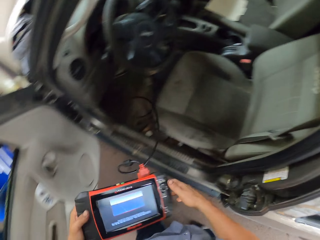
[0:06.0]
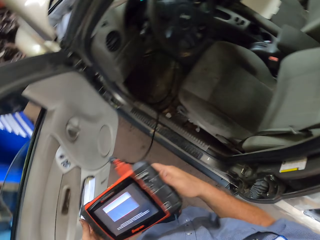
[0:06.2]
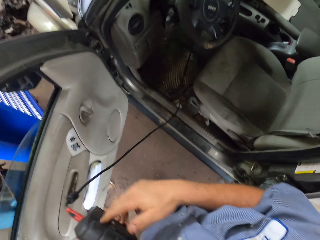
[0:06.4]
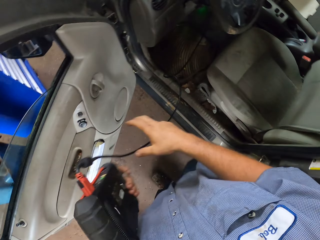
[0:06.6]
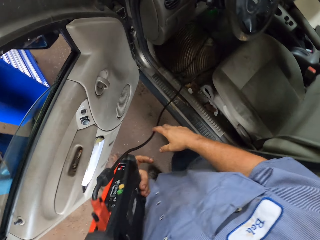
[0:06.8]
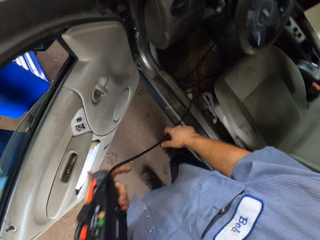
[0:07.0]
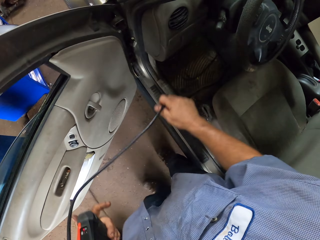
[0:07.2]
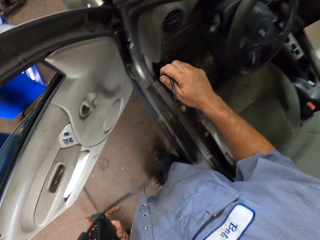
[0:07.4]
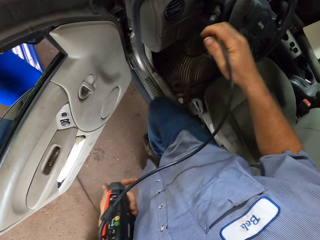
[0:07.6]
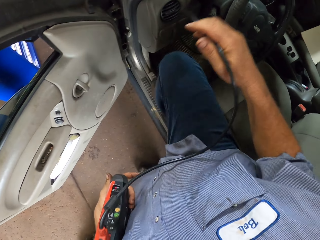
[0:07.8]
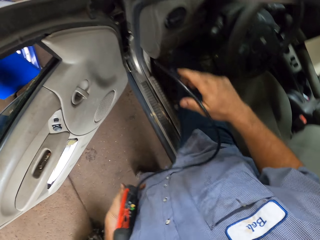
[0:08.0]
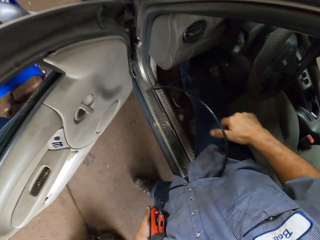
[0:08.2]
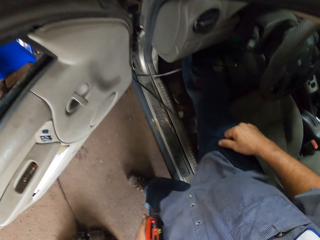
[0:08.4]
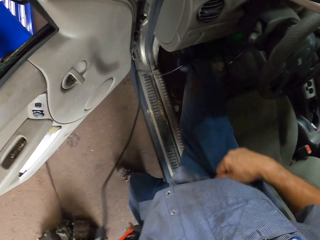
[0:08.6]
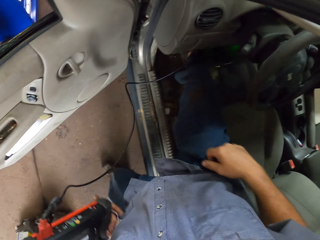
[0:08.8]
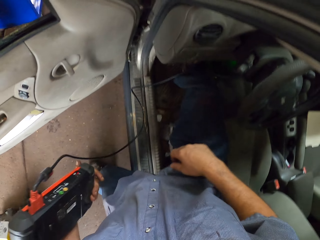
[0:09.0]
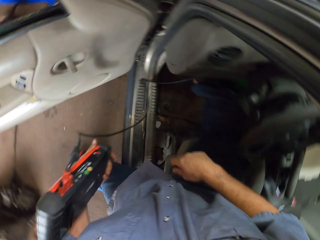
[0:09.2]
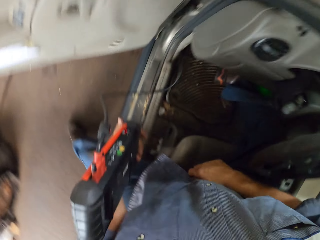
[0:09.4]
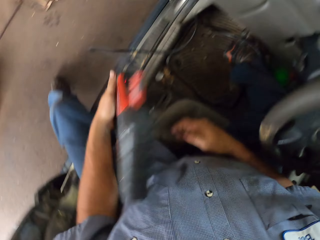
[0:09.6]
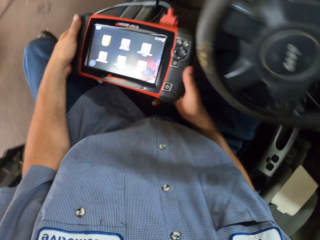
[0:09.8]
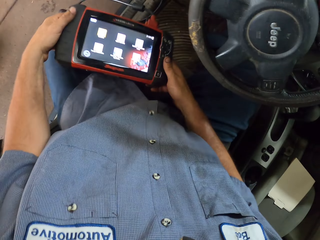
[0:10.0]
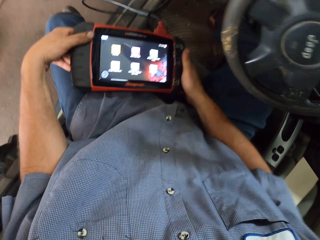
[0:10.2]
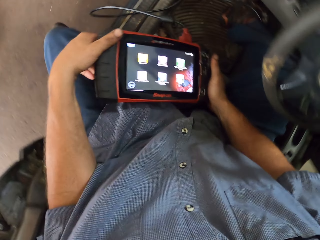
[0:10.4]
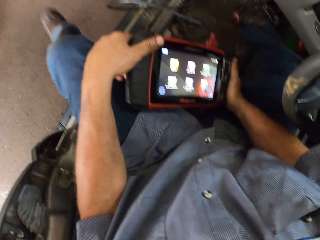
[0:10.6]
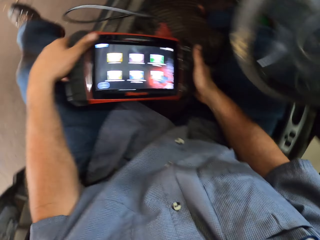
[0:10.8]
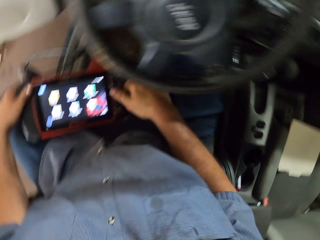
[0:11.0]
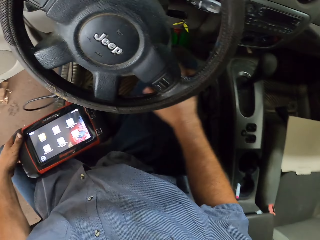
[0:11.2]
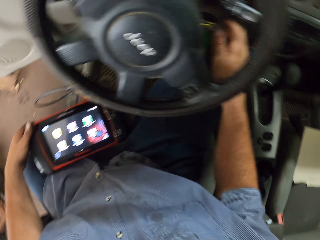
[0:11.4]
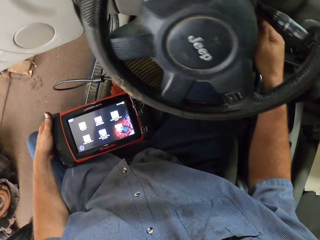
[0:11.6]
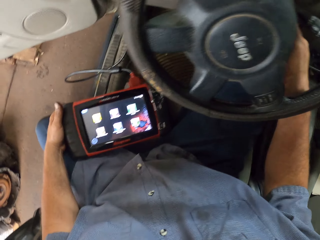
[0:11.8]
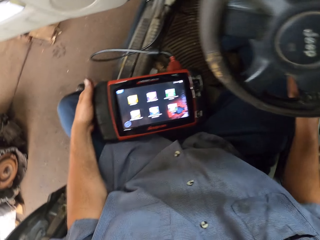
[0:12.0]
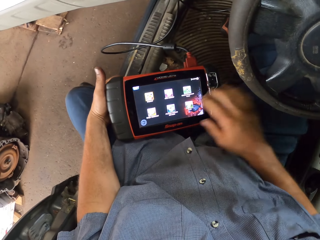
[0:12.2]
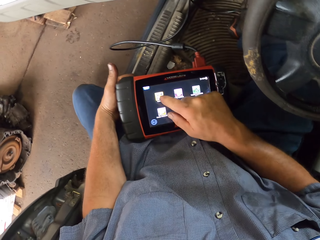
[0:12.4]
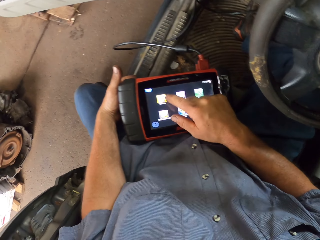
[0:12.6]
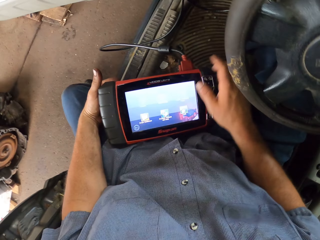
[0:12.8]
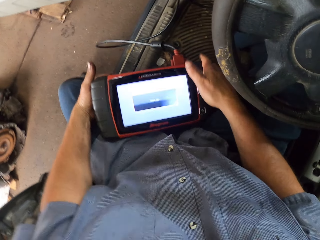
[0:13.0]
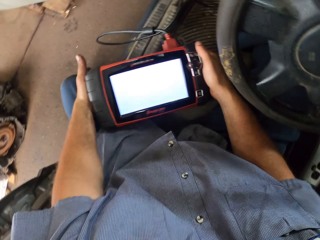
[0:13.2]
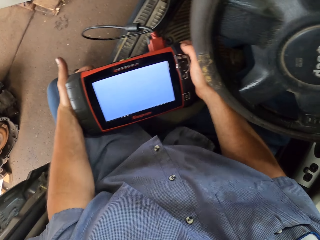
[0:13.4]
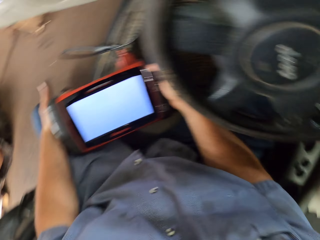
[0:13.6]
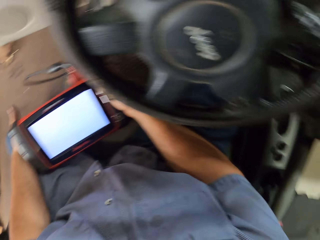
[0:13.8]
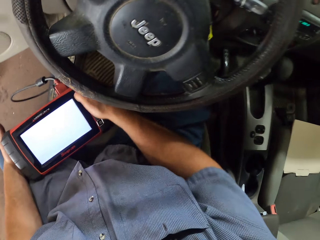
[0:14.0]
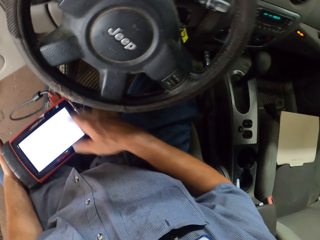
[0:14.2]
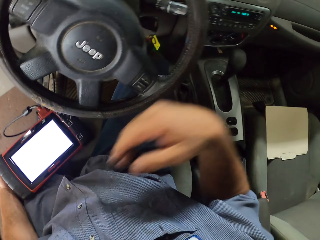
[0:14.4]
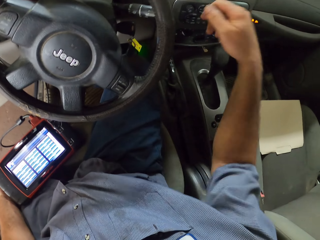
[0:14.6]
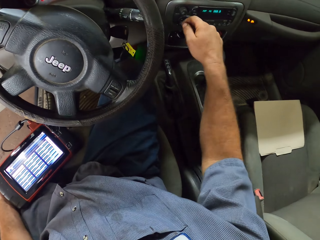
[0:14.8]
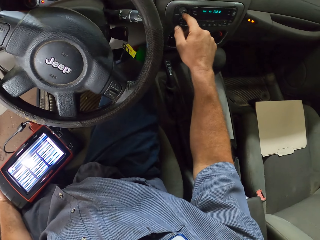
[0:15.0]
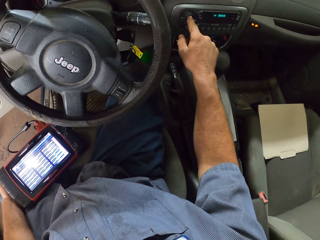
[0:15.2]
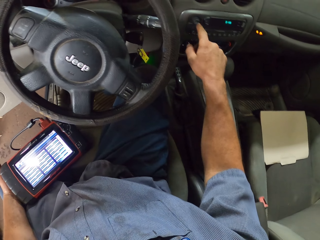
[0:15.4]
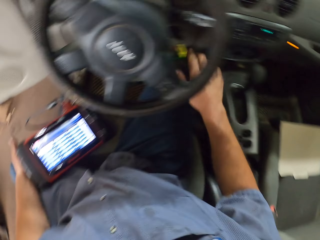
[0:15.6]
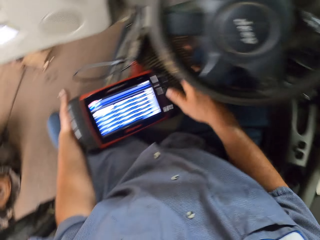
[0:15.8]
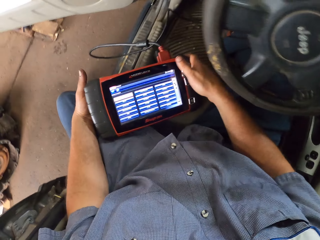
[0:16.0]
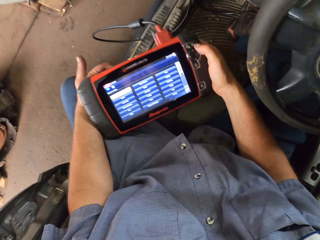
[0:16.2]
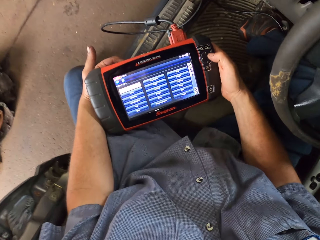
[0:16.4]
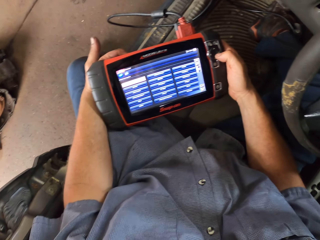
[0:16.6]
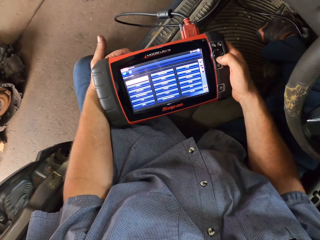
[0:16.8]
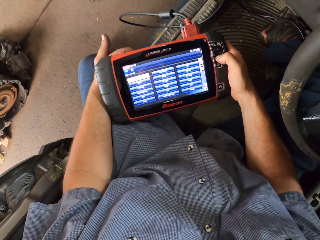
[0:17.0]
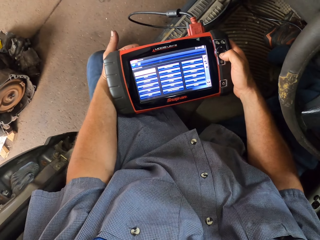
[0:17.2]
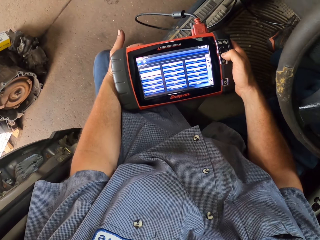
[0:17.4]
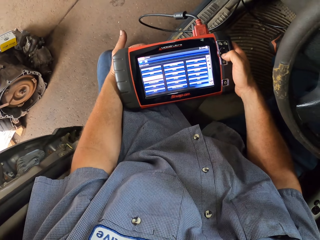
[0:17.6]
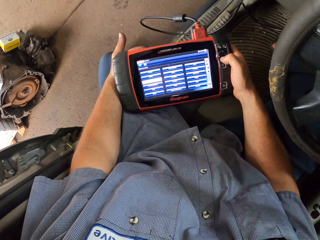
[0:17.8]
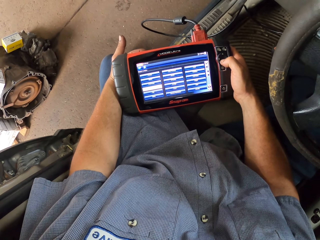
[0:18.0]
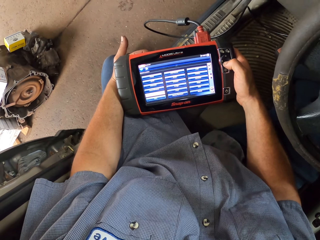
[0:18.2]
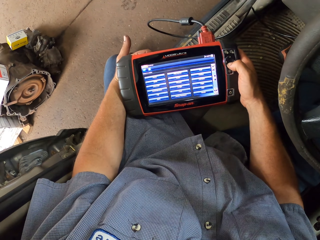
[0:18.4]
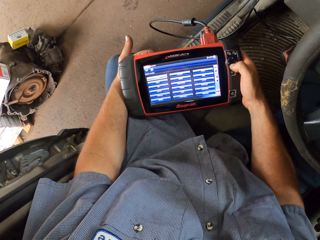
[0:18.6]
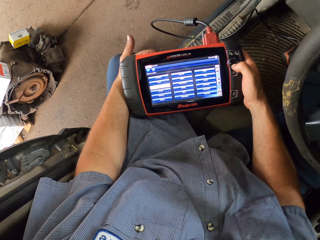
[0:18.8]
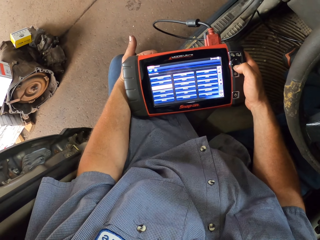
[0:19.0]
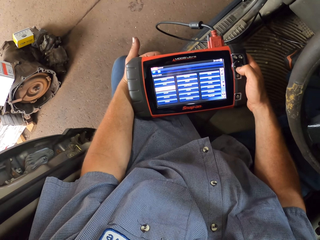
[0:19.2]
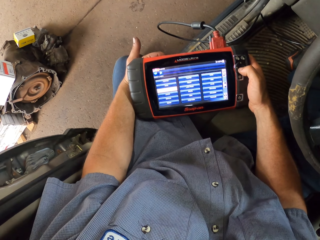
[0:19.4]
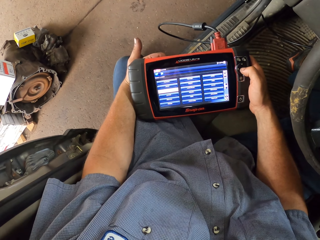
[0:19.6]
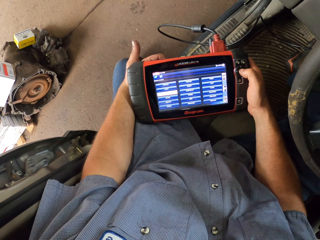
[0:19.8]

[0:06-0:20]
The camera wearer turns the modis ultra. He holds the modis scan tool cable and touches the modis ultra cable. He enters the car. He unhands the modis scan tool cable. He adjusts the trousers and pulls his trousers. He sits on the car's seat. He holds the modis scan tool with both hands. He lifts the leg. He holds the modis scan tool with one hand. He touches something. He operates the car. He touches the modis scan tool screen. He holds the modis scan tool with both hands. He holds the modis scan tool with one hand. He presses a button in the car. He holds the modis scan tool with both hands. He operates the modis scan tool. He presses a button on the modis ultra. He looks at the modis ultra.

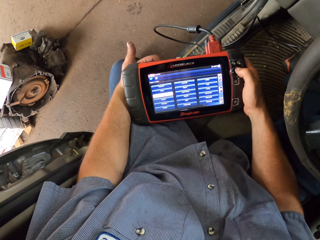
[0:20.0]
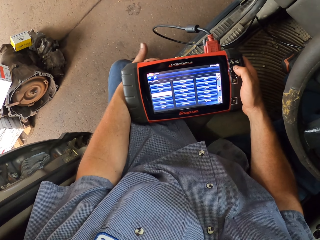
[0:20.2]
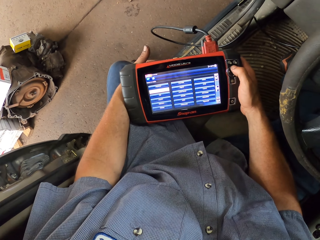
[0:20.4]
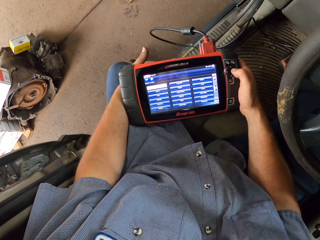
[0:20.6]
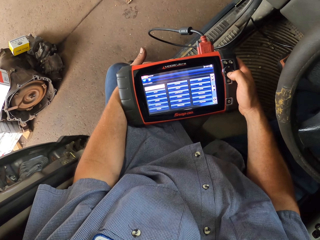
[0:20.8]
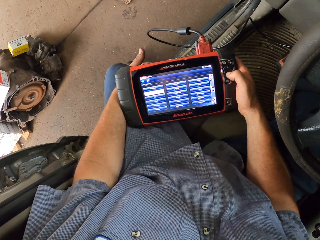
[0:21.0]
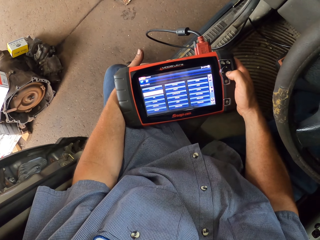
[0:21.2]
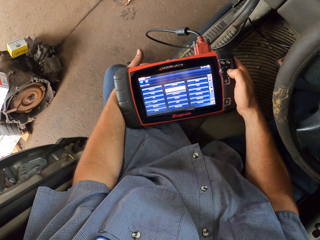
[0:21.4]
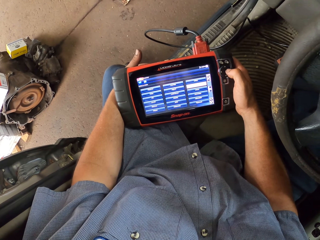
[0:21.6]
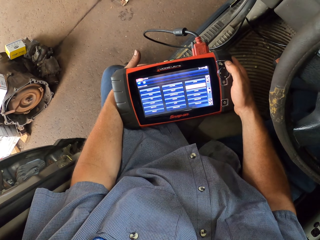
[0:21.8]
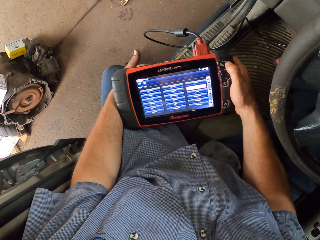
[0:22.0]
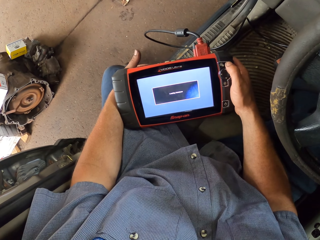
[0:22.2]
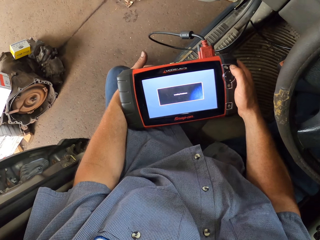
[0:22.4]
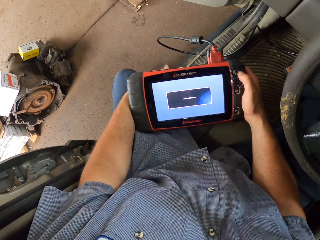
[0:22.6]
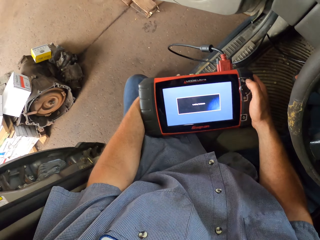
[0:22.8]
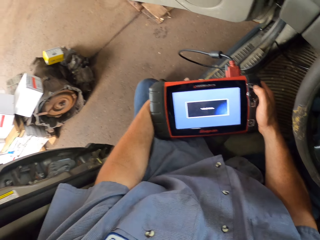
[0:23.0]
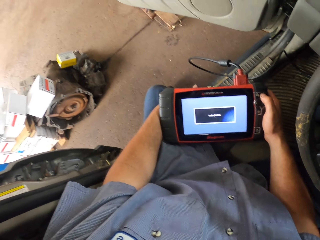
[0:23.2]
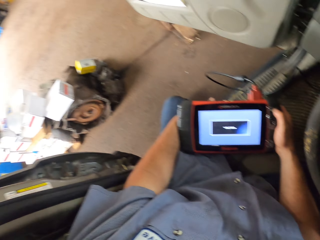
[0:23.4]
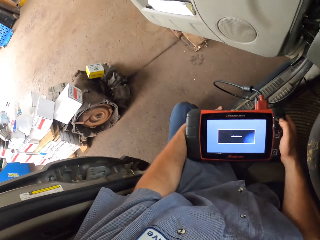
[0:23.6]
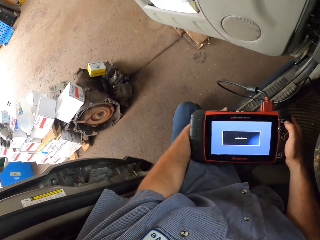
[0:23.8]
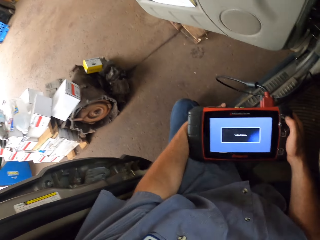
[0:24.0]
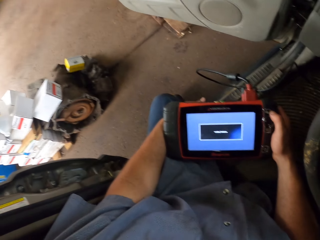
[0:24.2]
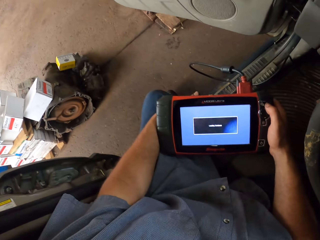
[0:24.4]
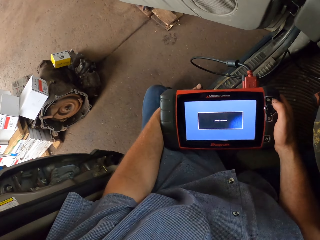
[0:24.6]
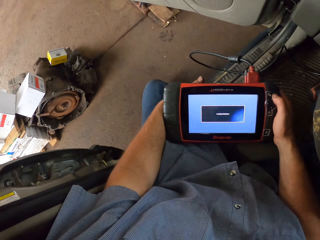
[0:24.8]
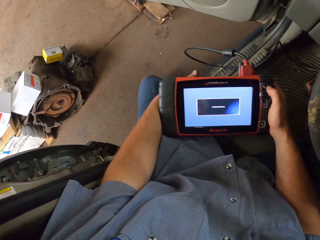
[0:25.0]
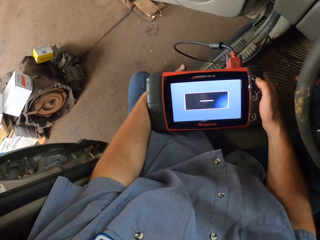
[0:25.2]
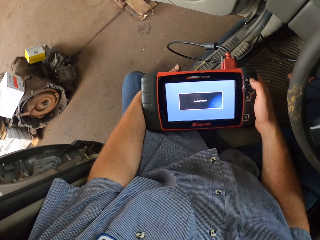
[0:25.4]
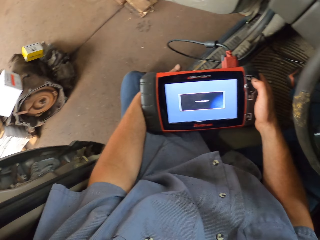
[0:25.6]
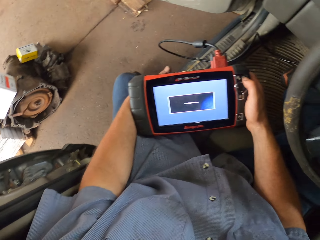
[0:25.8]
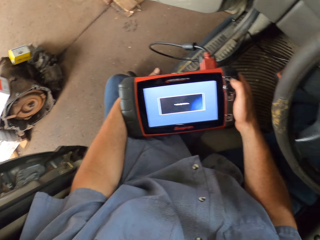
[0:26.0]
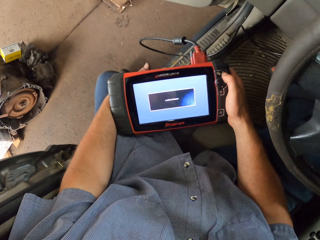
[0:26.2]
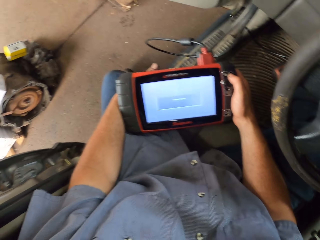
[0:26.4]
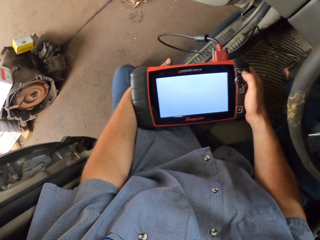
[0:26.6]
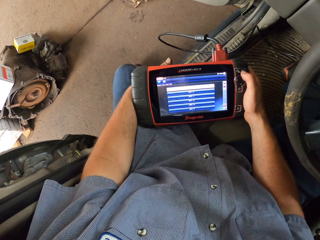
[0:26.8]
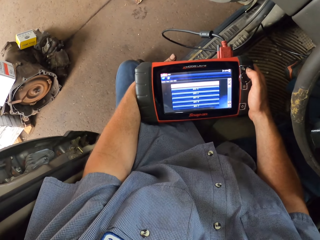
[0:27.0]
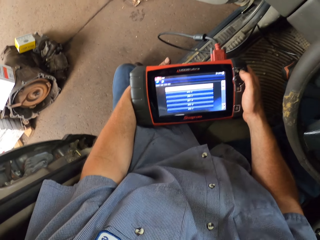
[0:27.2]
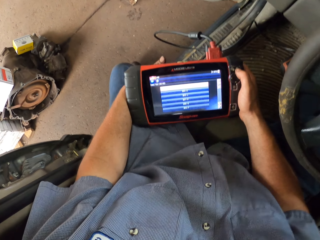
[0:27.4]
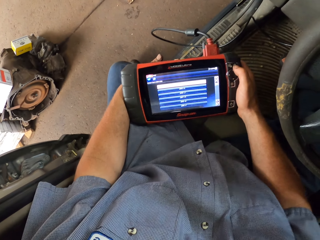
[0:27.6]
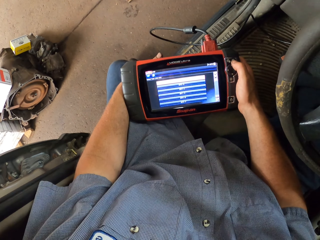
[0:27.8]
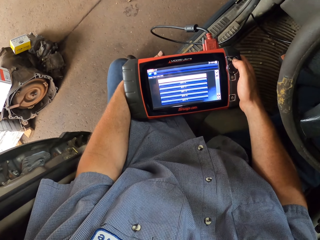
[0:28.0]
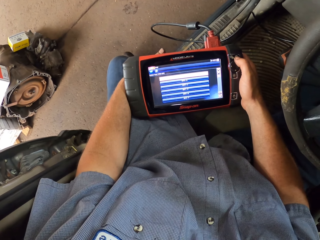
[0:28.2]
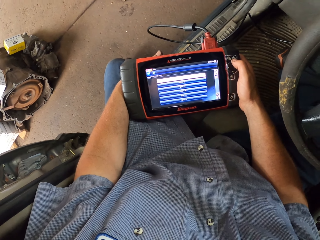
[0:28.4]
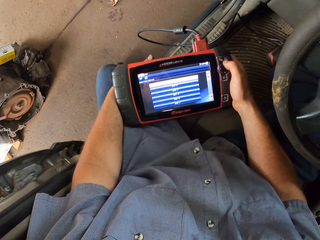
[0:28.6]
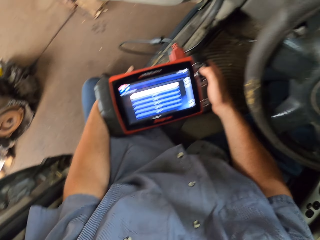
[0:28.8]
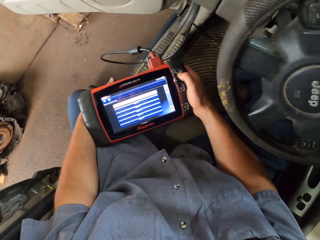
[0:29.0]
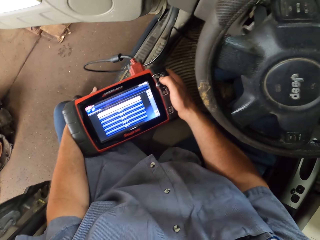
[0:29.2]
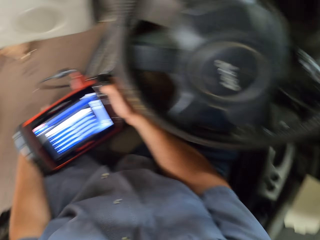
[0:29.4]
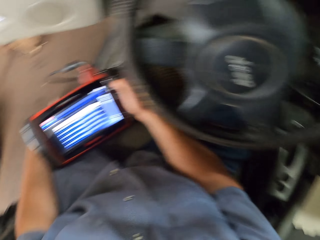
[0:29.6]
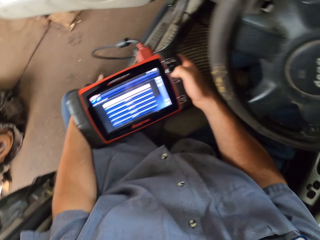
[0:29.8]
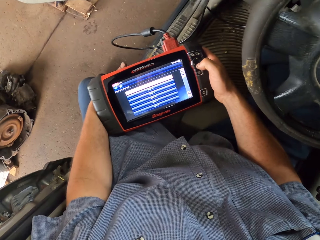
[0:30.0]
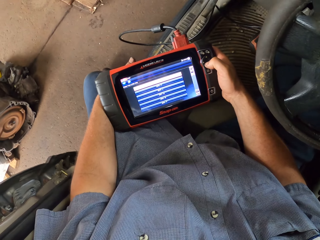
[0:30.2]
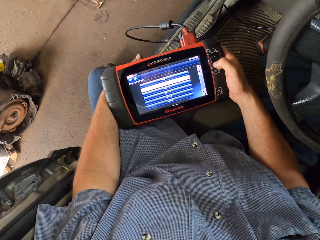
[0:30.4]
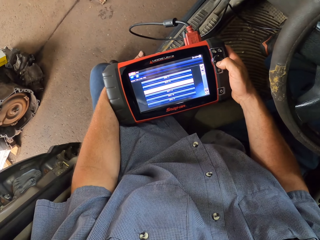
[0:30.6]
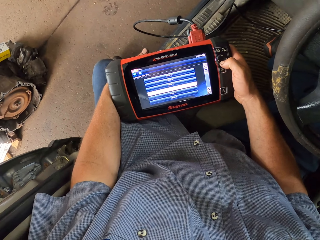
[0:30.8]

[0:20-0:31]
The camera wearer presses a button on the modis ultra. They look at the floor. They press a button on the modis ultra. They look at the steering wheel.
